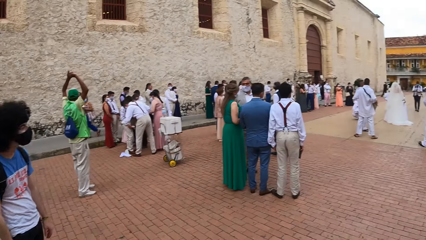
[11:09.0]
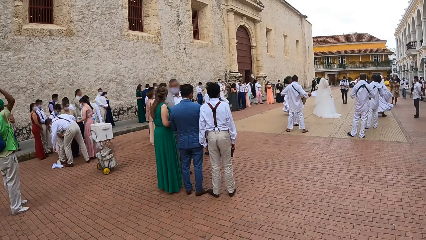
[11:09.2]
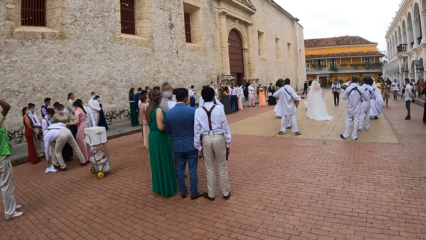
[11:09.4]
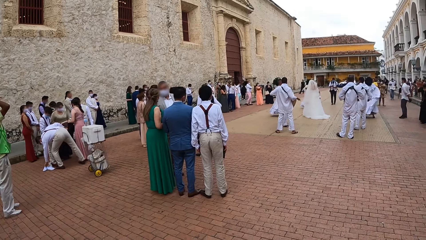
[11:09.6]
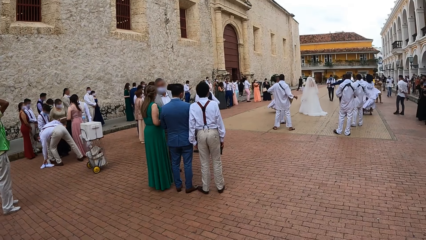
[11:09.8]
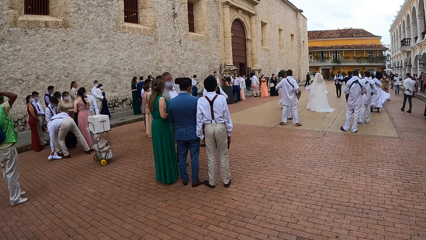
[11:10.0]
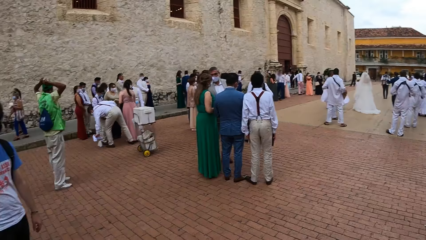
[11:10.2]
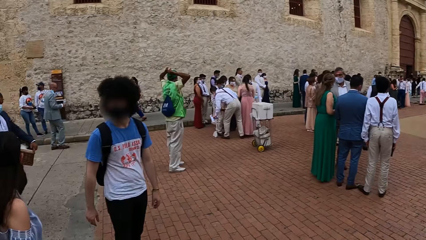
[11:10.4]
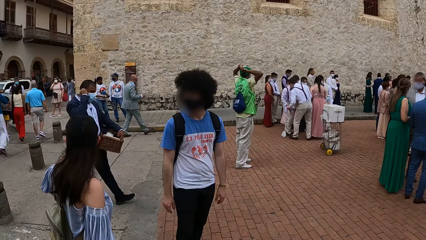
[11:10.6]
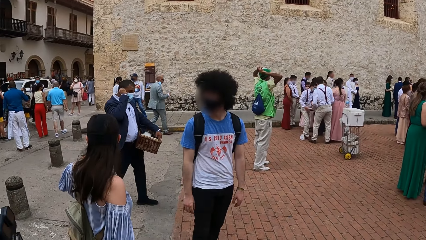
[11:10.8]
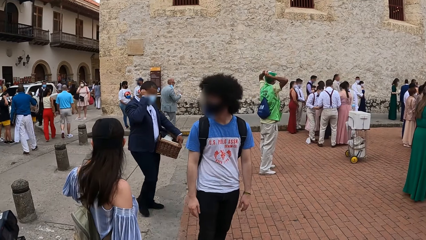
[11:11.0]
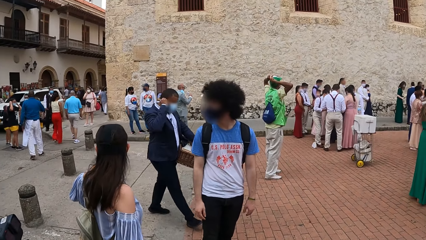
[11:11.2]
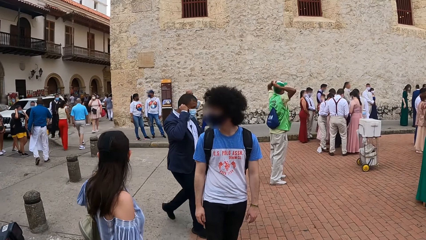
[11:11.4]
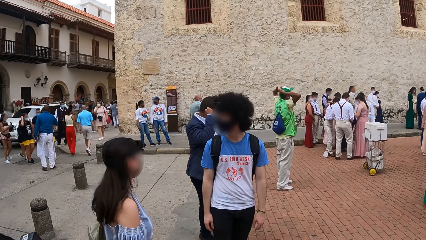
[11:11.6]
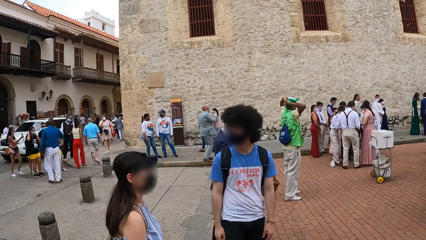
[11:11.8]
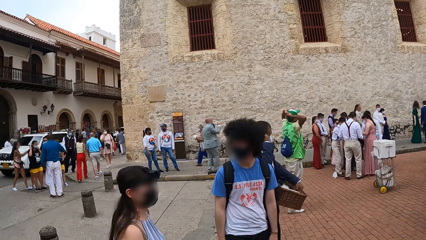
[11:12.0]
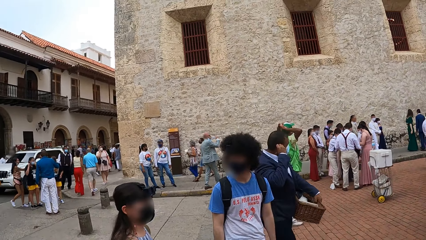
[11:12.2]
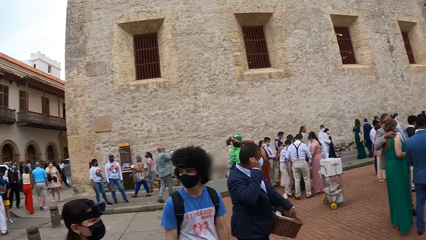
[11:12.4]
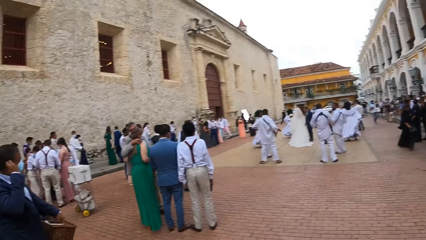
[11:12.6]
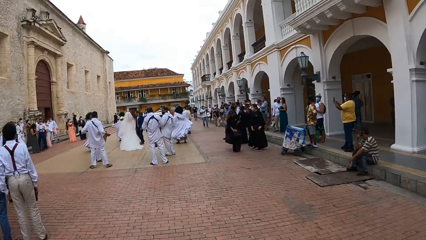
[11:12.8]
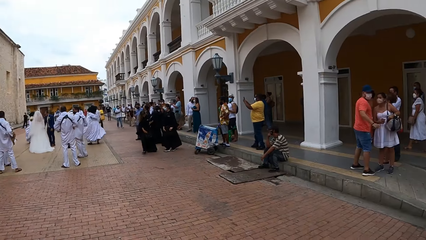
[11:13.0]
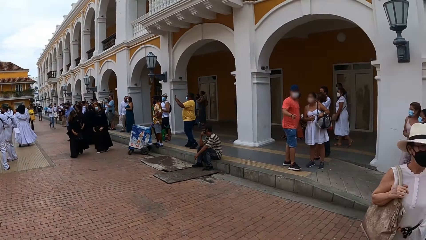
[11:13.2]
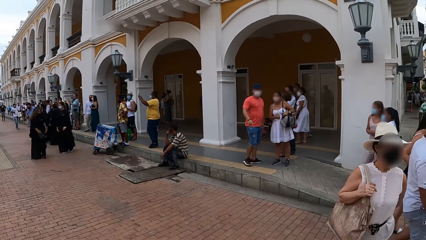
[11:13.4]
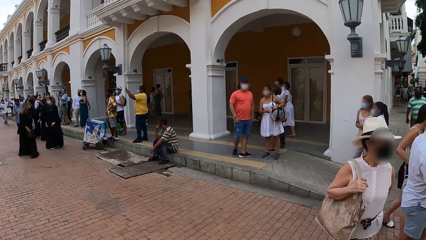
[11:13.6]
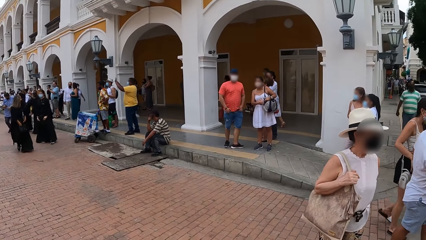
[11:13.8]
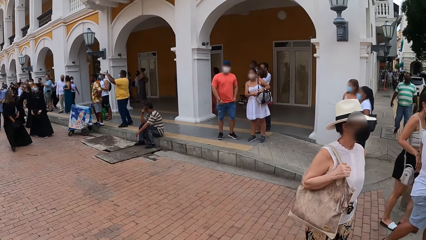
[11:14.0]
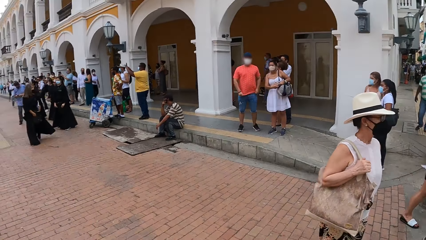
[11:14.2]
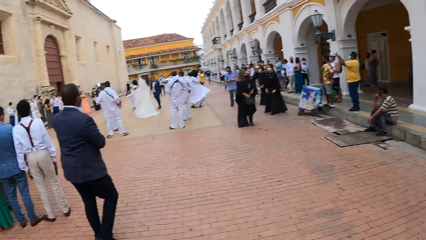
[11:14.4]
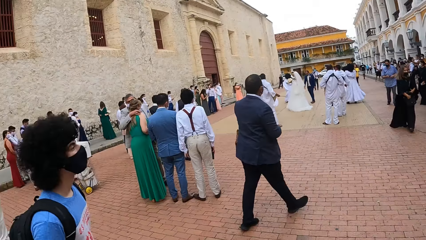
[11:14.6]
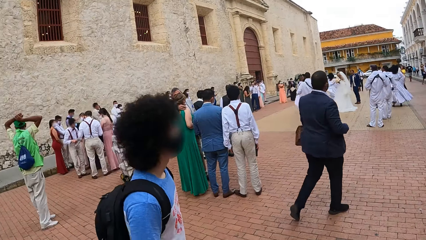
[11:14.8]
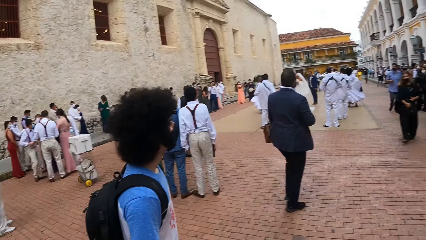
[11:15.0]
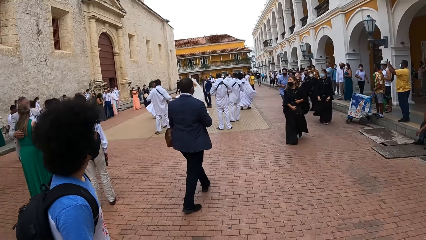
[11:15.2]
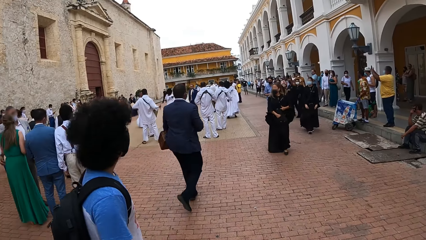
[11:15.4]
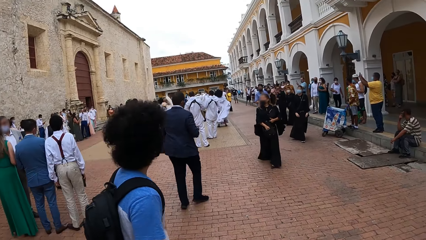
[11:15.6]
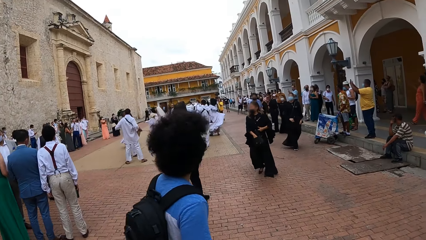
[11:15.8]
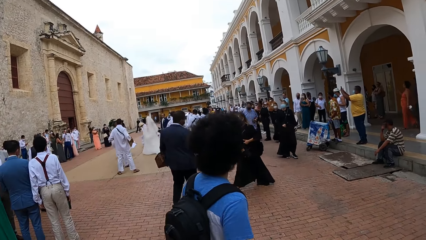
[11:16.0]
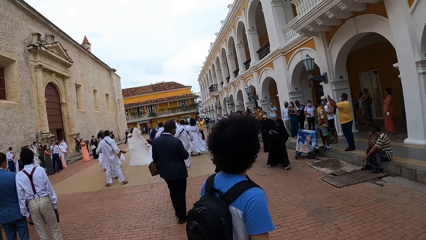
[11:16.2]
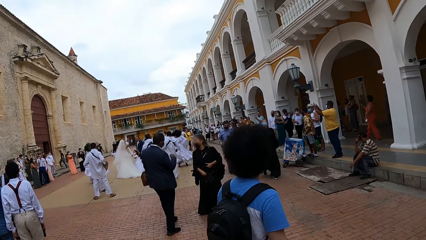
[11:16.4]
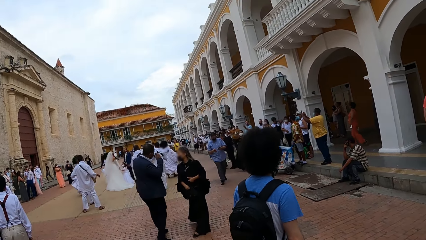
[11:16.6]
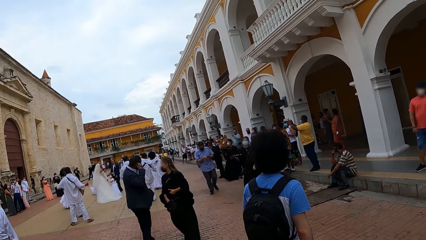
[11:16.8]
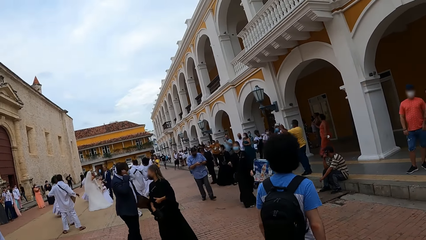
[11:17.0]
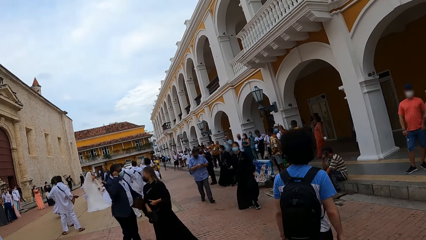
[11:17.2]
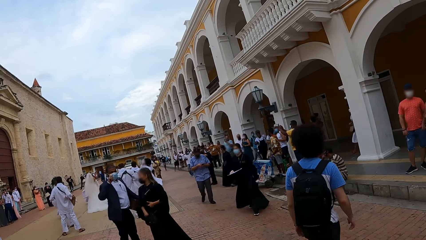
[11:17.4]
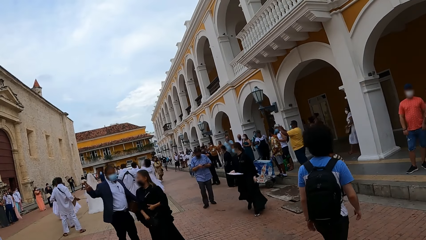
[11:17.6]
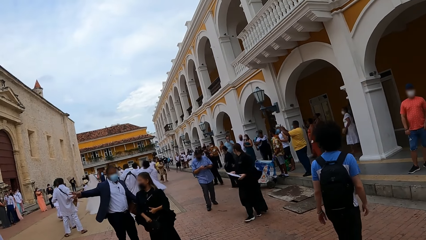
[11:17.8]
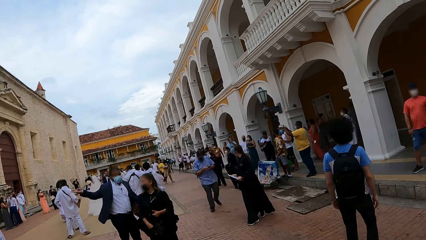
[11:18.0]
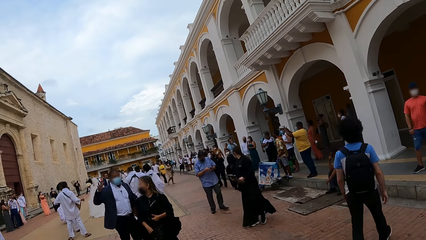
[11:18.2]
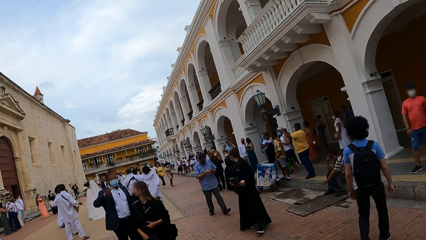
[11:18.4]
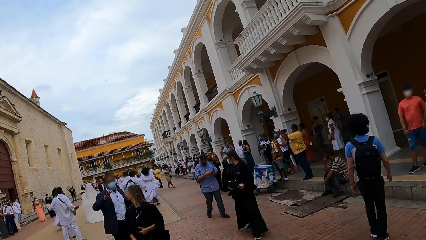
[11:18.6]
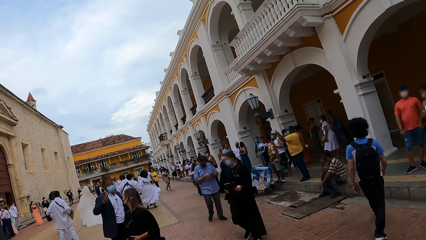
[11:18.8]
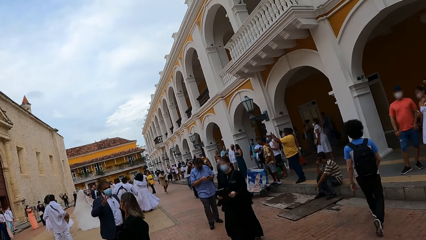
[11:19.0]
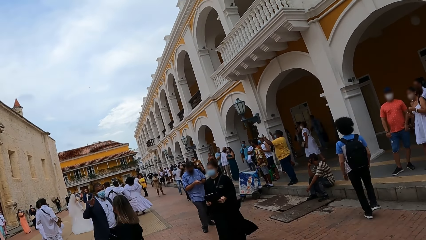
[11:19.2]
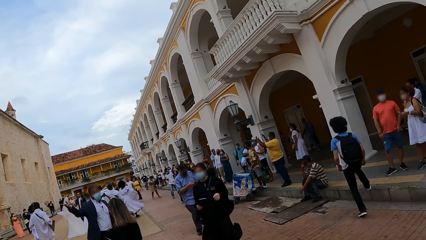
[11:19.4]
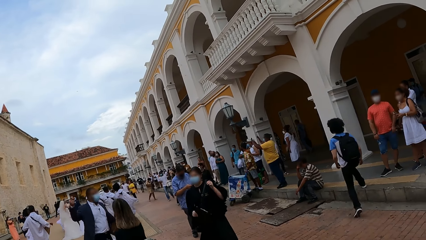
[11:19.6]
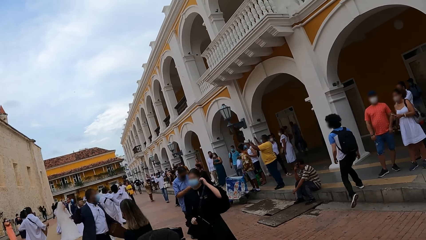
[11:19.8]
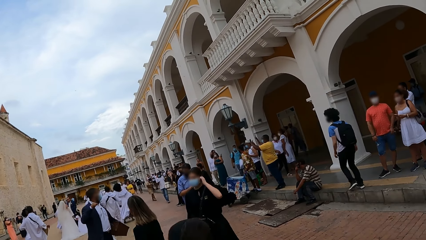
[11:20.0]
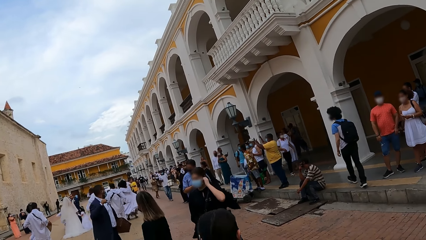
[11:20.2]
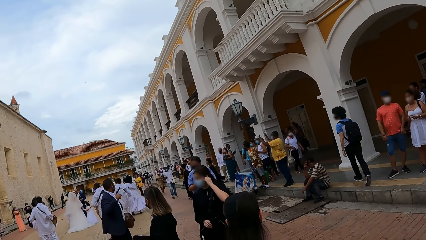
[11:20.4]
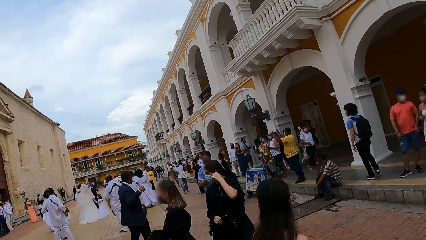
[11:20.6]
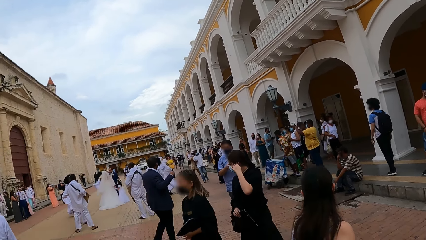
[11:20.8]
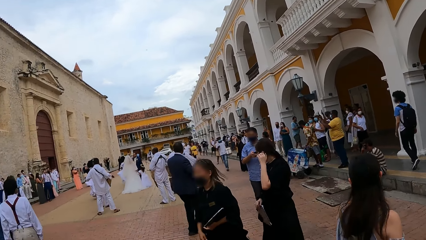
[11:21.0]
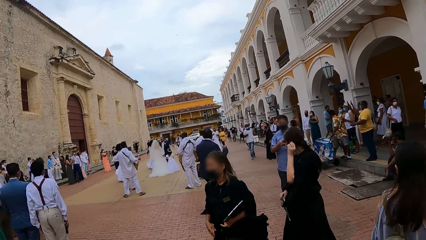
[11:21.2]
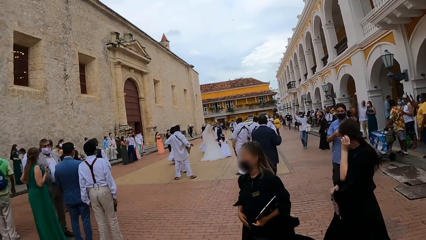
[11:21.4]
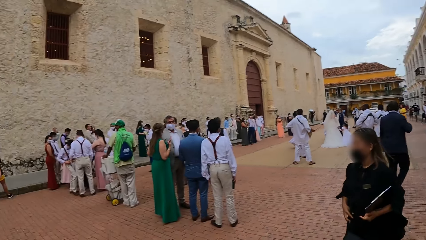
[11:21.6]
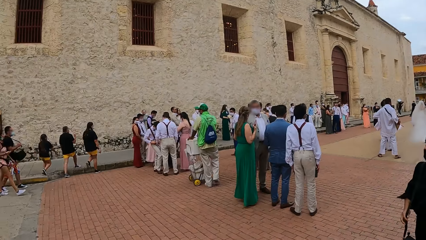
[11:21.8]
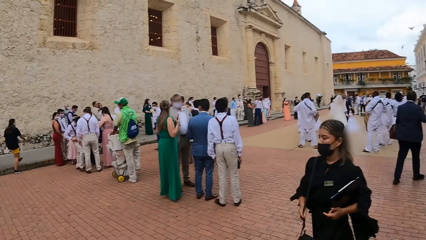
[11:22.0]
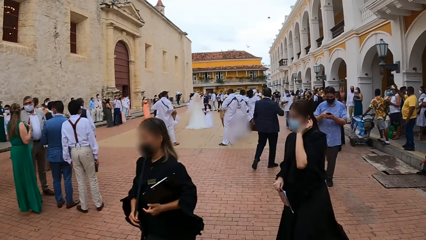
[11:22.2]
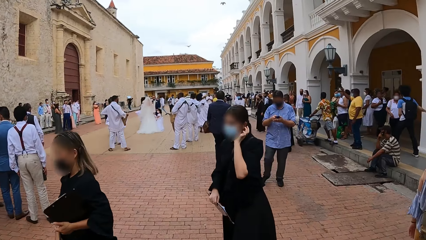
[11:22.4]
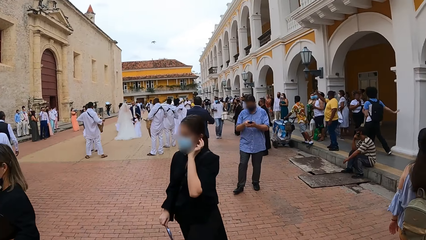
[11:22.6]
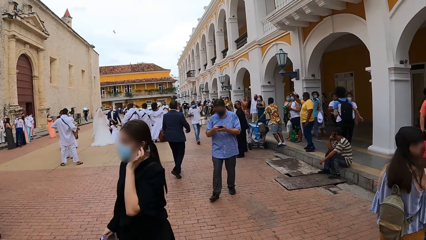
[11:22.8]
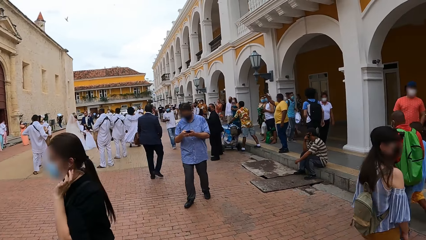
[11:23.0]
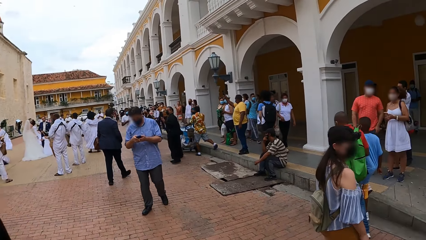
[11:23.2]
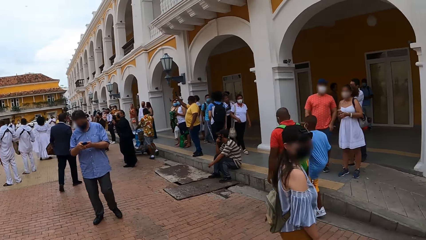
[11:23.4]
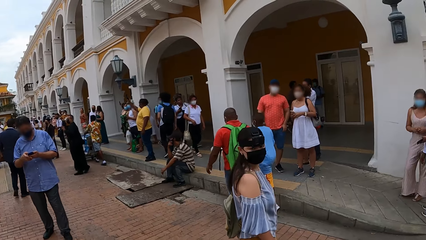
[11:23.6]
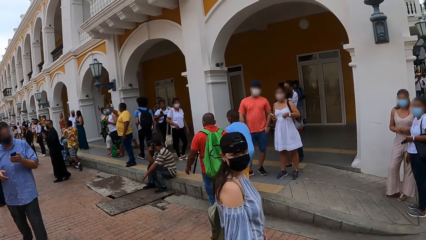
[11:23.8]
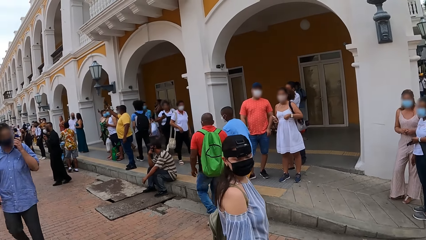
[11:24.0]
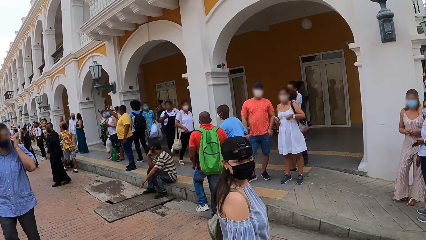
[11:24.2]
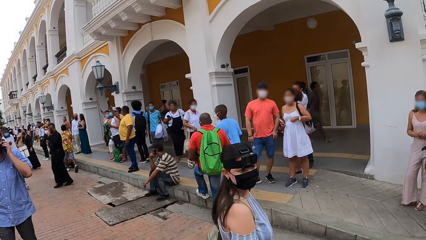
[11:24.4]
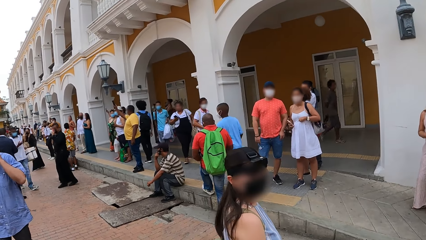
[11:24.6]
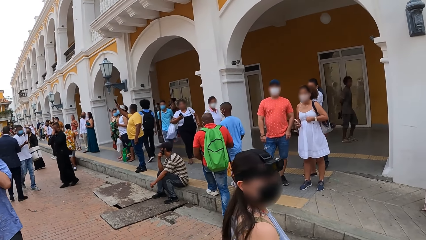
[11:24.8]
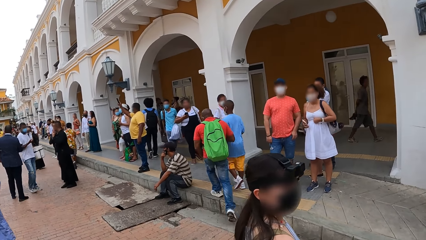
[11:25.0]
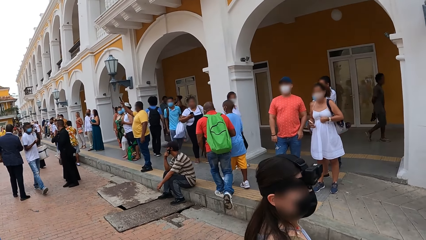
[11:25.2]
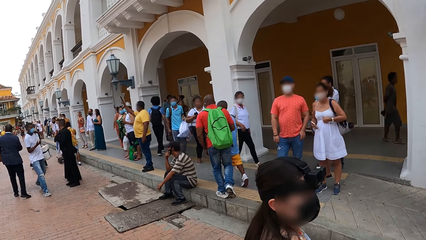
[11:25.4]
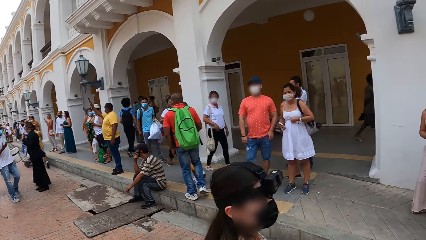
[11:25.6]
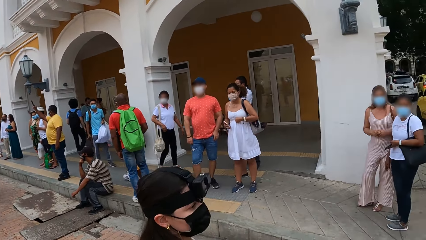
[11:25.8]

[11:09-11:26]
The camera wearer looks around. They stare at the dancers. They look around and walk on the pavement.
